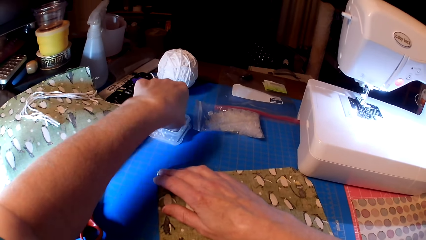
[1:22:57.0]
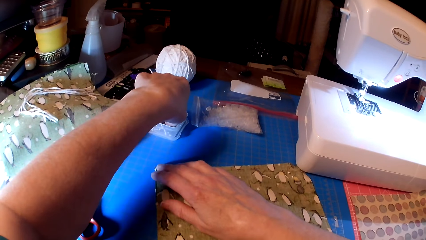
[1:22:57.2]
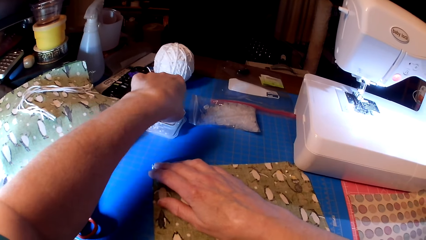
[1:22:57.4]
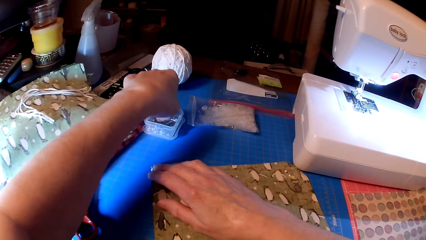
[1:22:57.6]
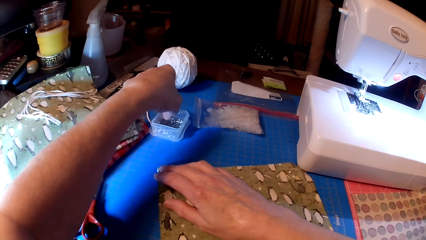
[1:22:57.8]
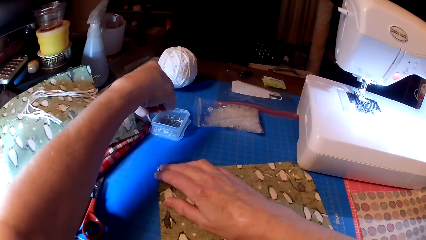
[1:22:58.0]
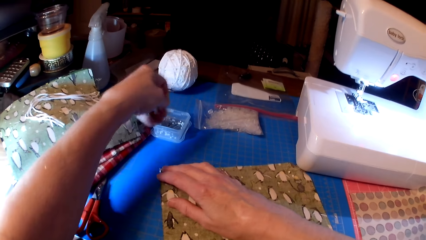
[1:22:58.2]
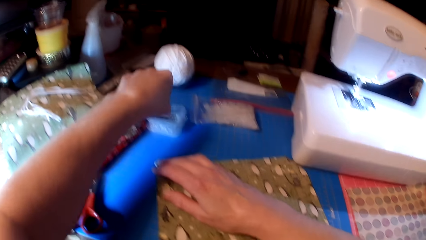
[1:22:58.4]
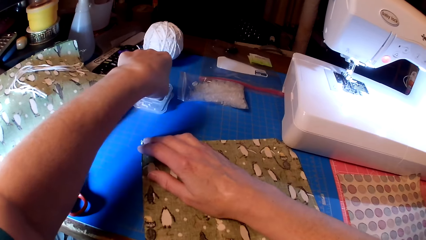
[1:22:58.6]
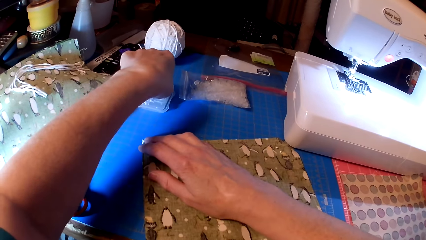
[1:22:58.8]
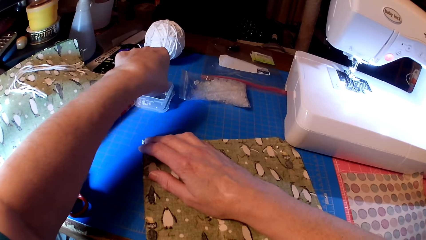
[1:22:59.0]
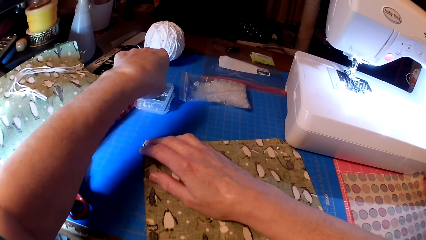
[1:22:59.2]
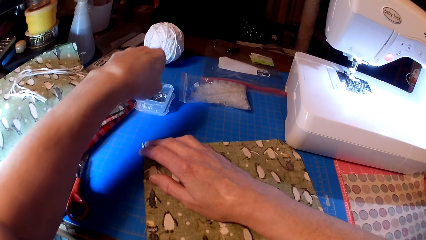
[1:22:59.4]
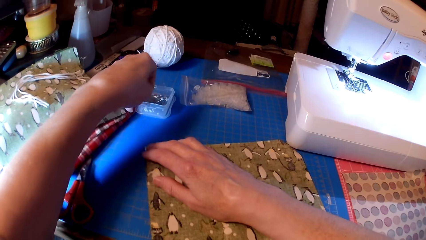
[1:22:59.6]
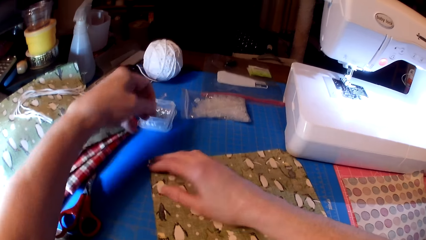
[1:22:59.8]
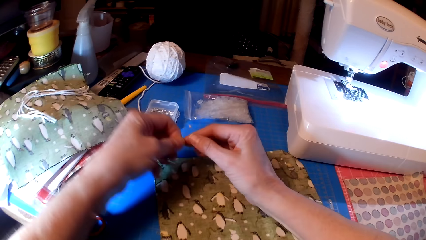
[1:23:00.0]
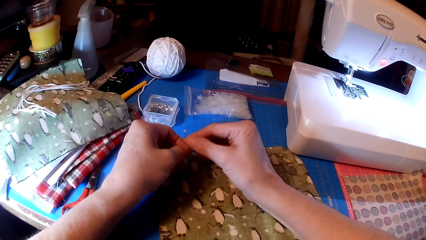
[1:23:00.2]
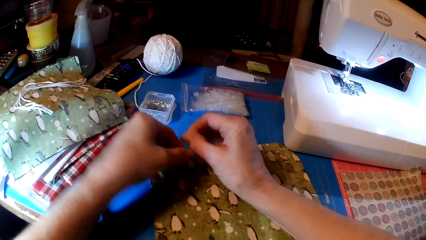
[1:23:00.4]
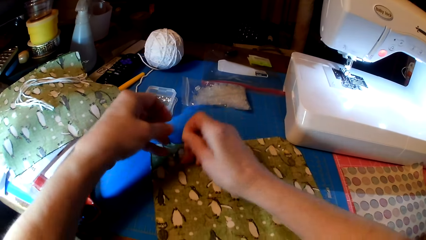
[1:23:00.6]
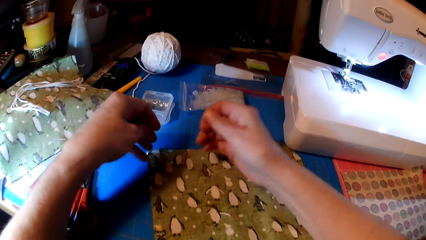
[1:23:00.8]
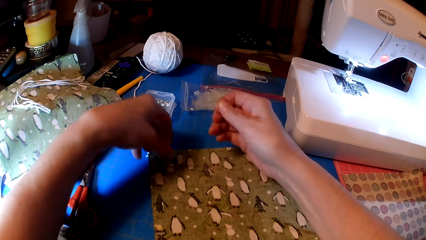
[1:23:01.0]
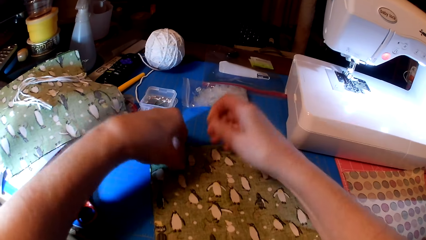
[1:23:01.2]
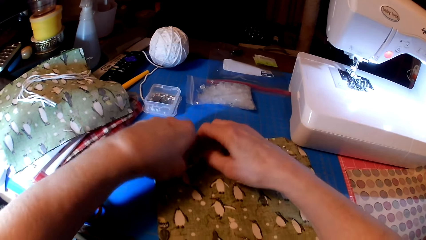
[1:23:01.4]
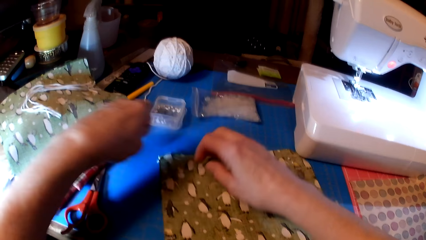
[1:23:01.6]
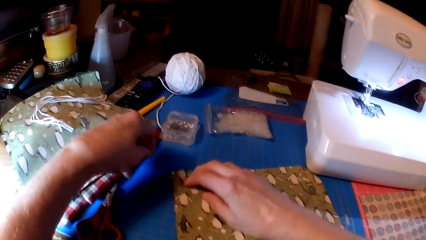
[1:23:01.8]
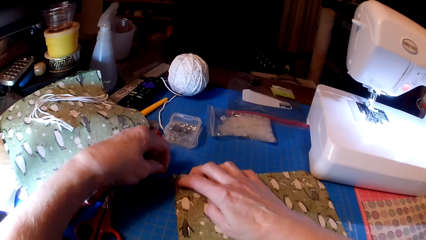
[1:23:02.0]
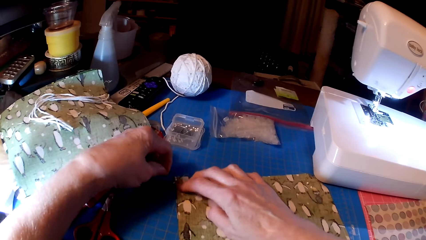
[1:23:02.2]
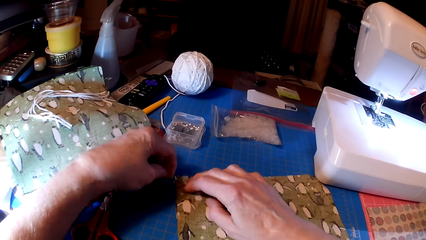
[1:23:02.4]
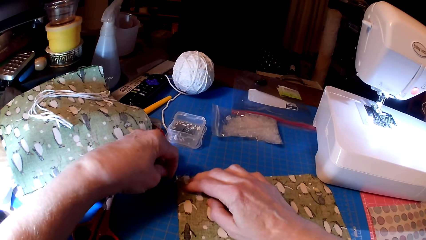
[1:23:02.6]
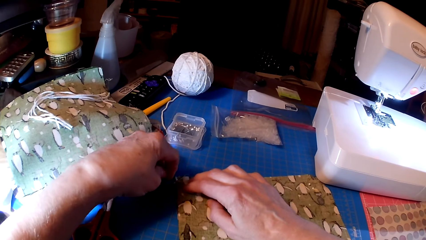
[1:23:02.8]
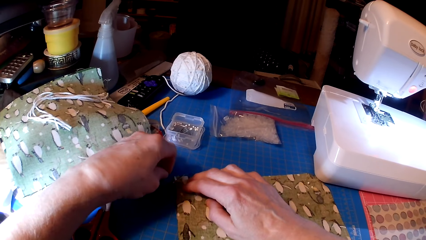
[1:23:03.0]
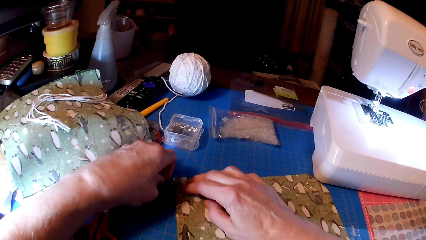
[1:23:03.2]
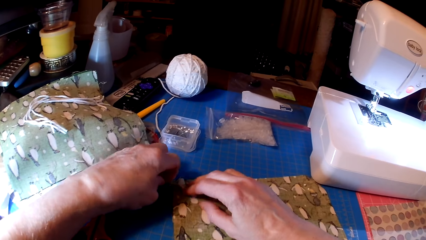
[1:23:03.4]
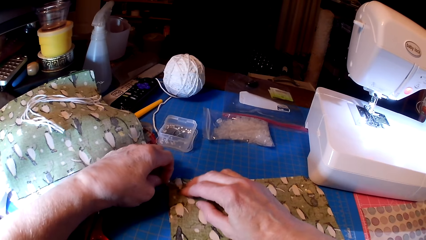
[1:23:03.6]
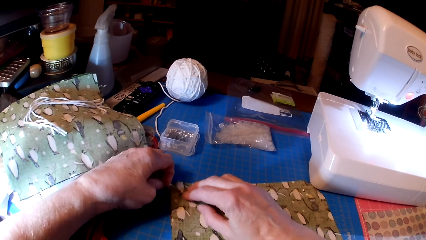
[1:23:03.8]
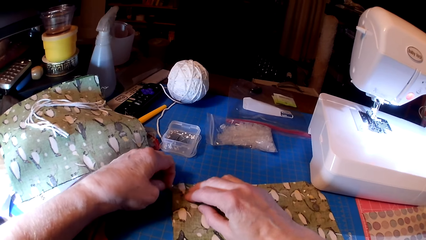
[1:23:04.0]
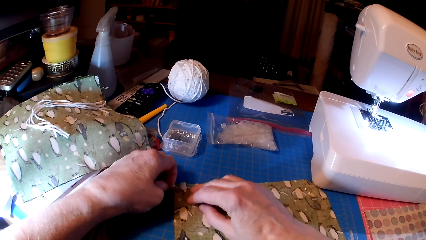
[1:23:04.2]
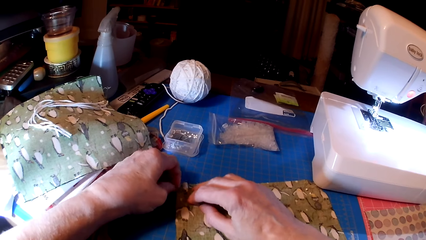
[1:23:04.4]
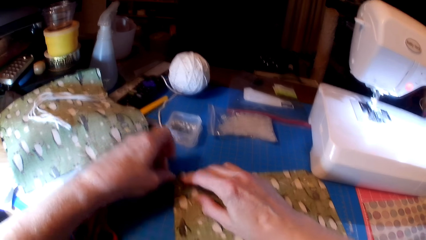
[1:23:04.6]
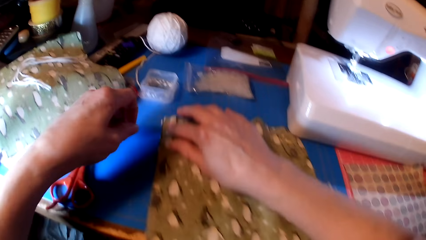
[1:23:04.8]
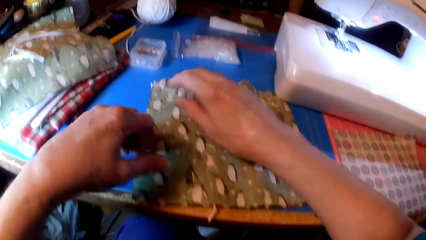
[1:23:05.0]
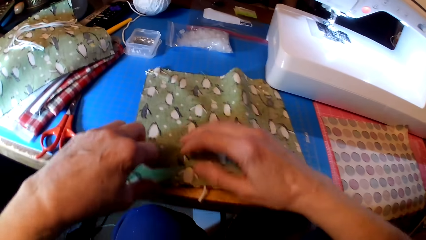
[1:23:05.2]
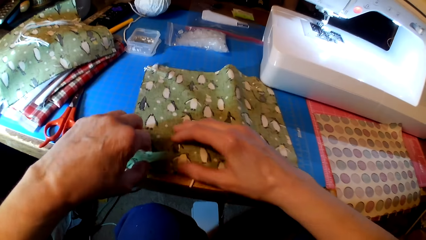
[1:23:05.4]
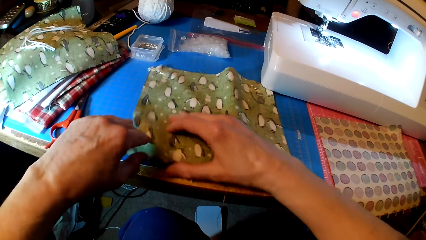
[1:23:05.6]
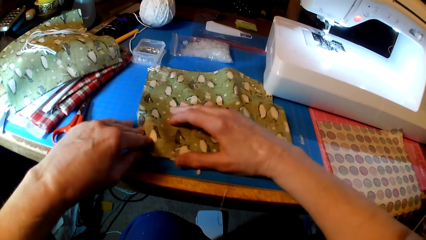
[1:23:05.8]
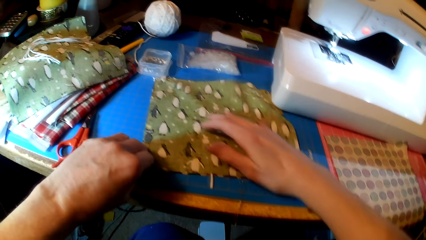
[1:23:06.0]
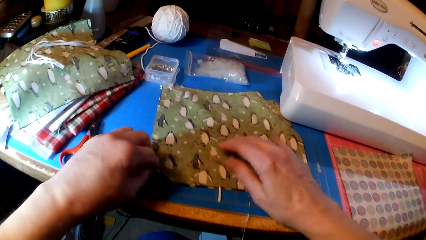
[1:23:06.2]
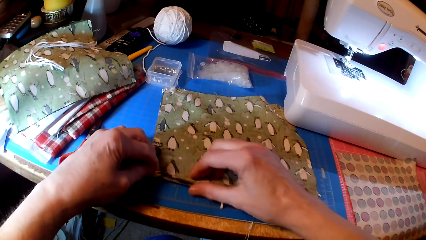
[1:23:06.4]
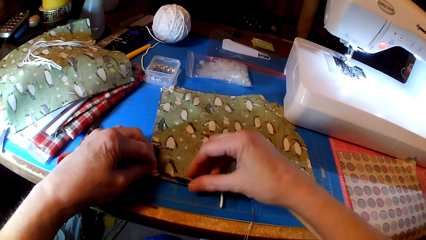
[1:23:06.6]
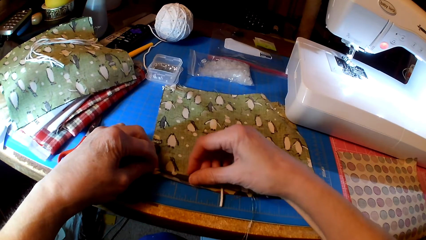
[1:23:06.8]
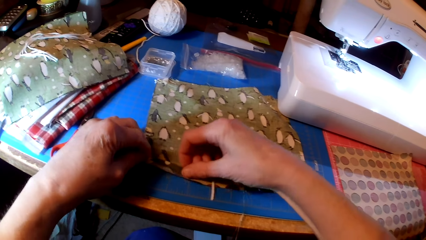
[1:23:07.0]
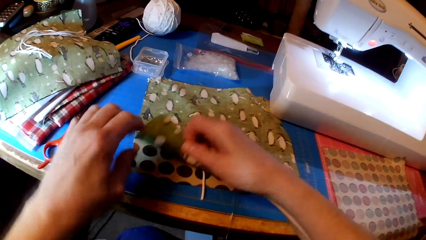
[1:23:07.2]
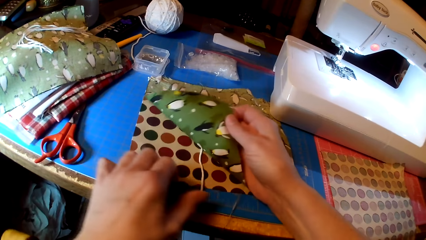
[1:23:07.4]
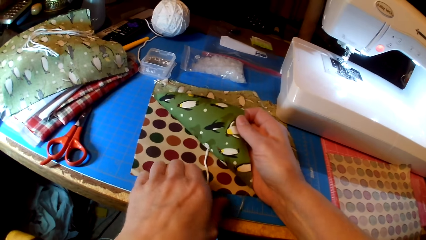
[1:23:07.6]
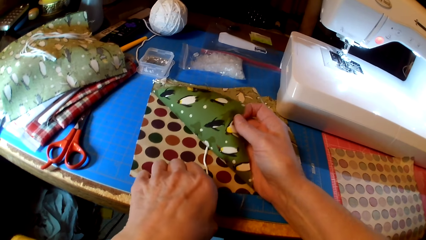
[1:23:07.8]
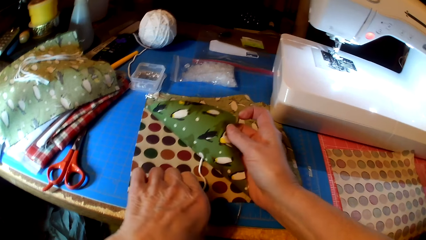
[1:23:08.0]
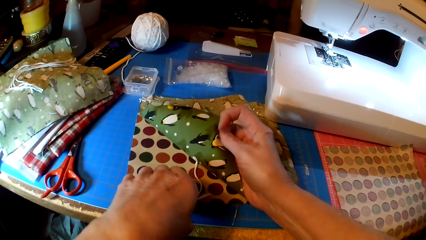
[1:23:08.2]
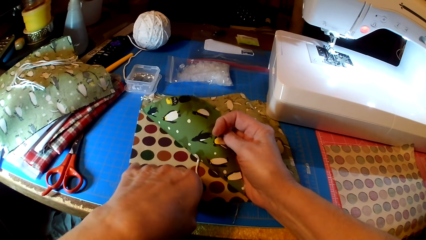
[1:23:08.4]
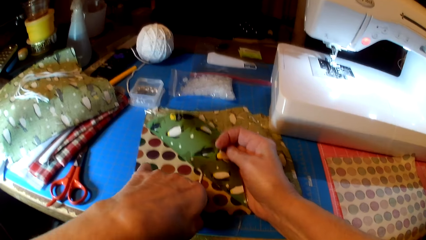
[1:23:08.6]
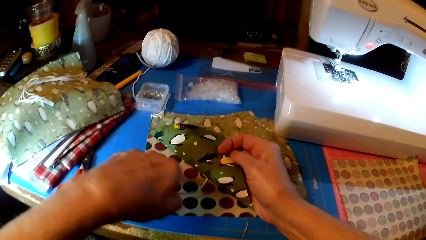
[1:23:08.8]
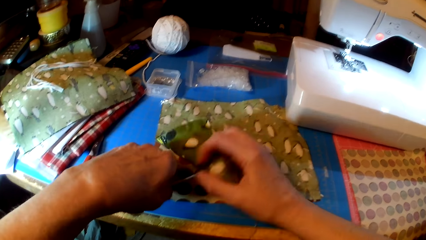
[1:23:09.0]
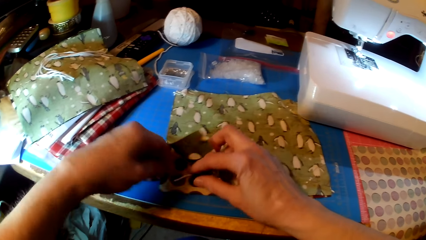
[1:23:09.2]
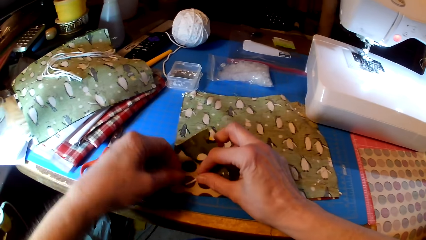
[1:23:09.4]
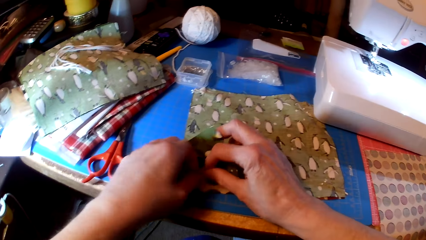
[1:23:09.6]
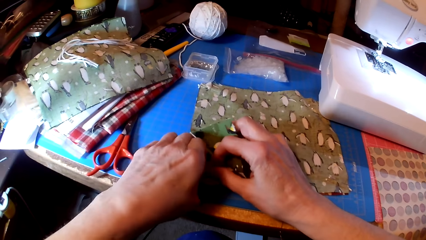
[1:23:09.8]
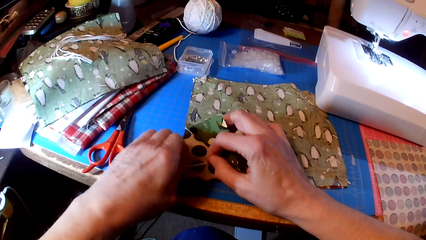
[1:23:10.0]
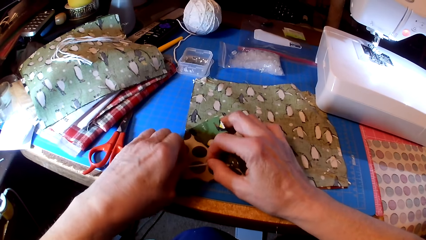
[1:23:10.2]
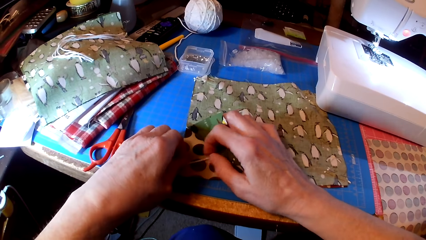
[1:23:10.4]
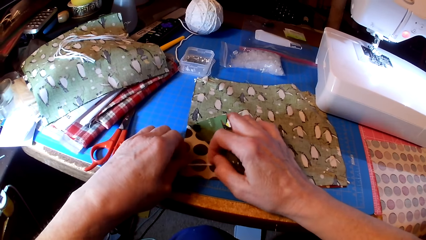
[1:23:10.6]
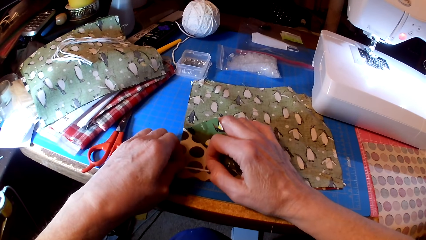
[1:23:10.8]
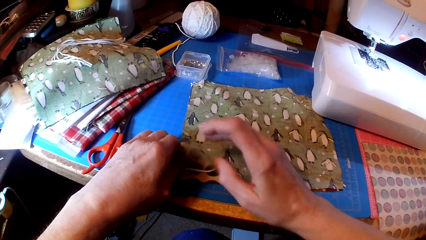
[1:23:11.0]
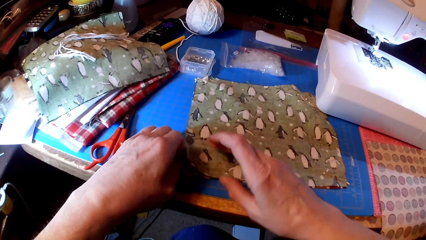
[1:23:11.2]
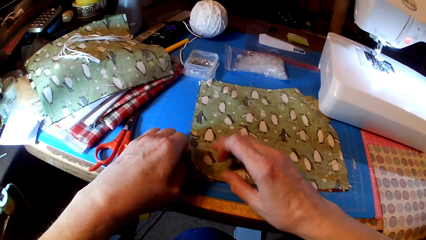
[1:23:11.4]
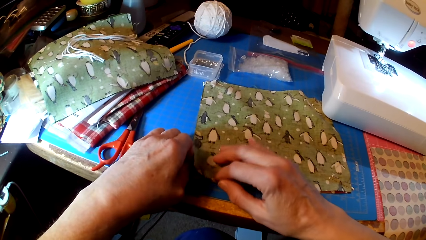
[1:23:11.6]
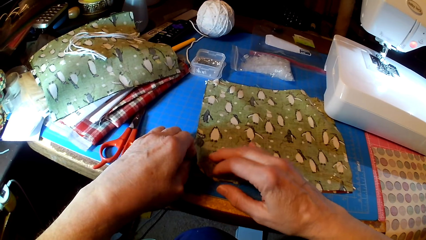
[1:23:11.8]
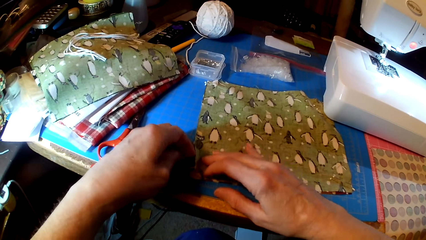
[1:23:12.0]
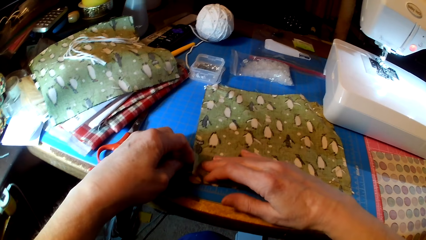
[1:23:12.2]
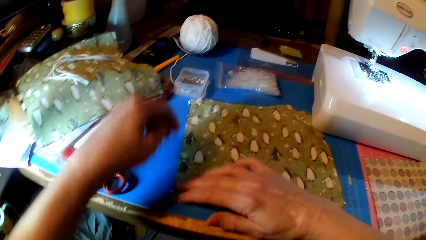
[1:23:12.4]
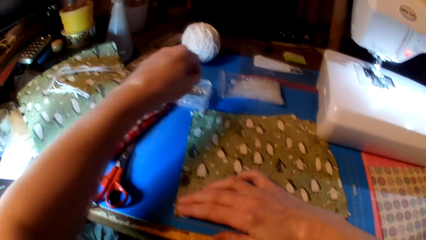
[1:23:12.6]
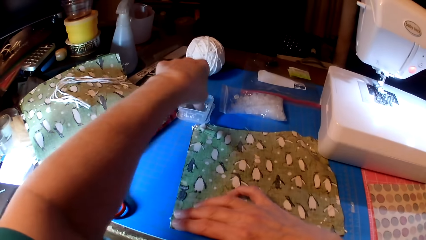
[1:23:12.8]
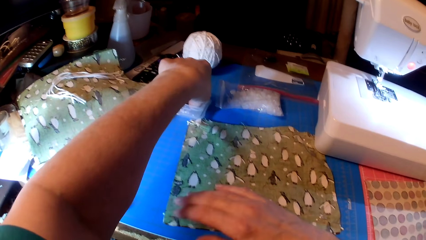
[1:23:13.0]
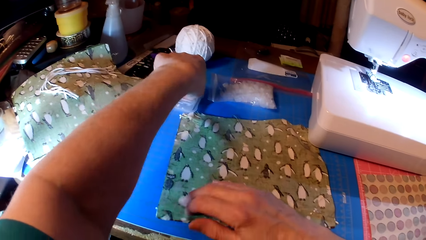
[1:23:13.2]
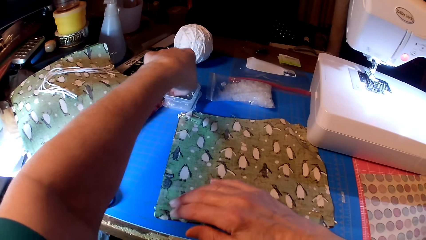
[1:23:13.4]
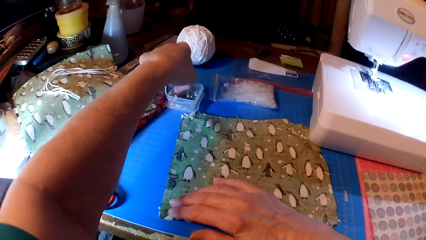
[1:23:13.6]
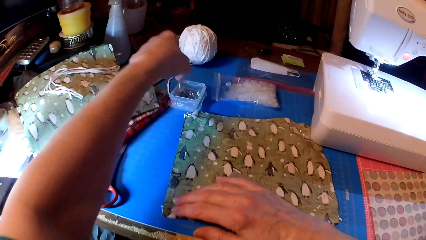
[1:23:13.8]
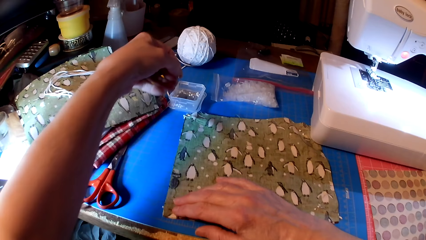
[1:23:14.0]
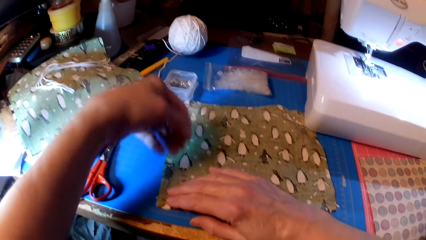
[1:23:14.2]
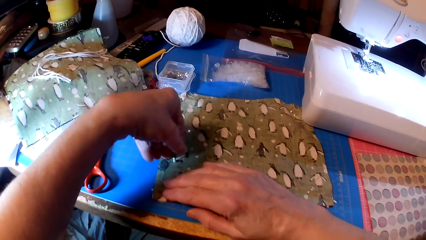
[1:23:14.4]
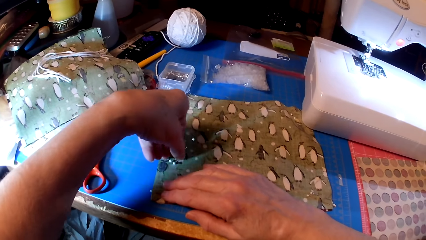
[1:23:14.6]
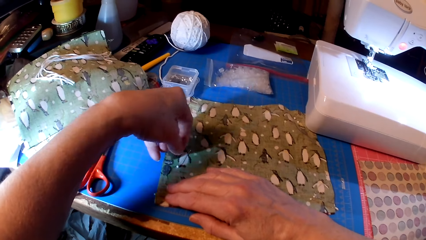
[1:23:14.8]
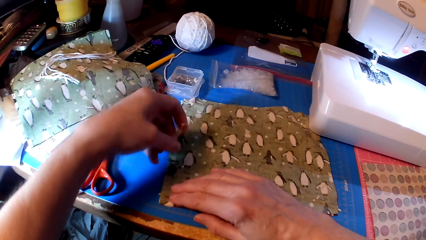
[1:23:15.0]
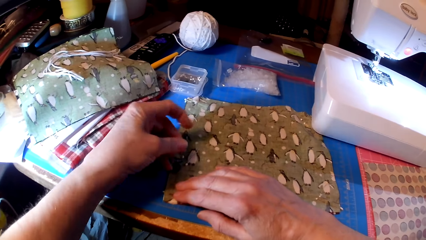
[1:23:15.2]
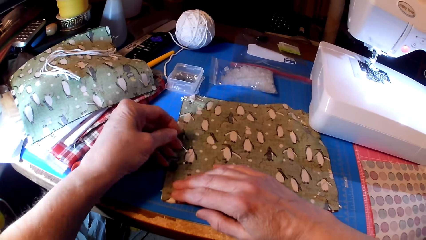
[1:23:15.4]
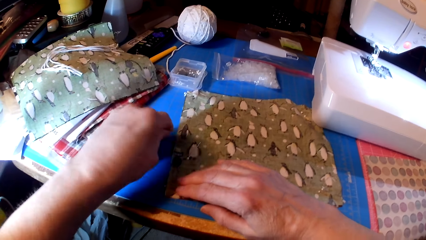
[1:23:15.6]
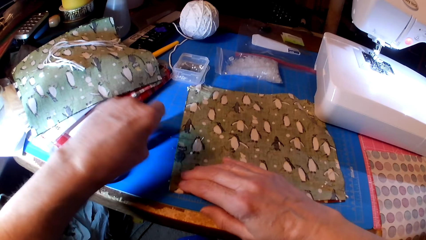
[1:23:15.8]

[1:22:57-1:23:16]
The camera wearer picks a pin. They pin the fabrics. They touch the fabric. They touch the yarn. They attach the yarn on the fabric. They pick a pin.
